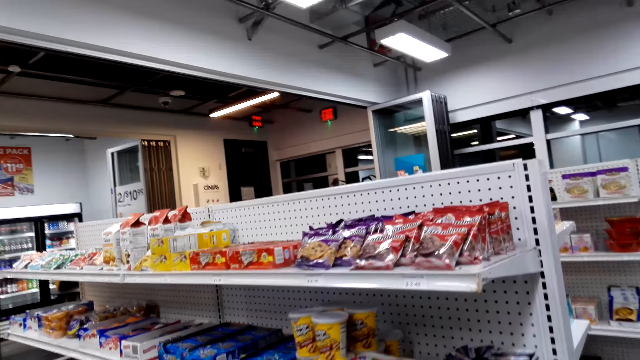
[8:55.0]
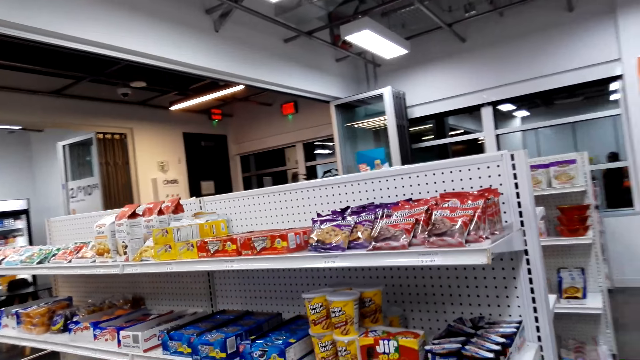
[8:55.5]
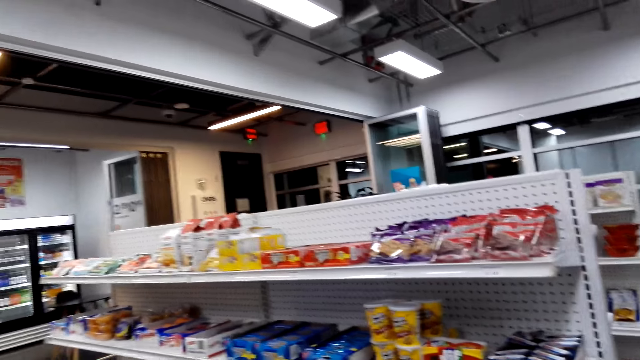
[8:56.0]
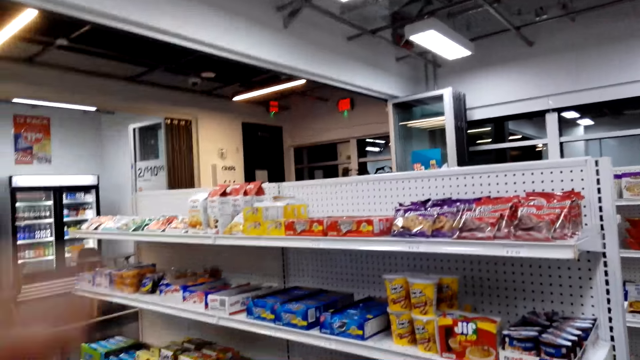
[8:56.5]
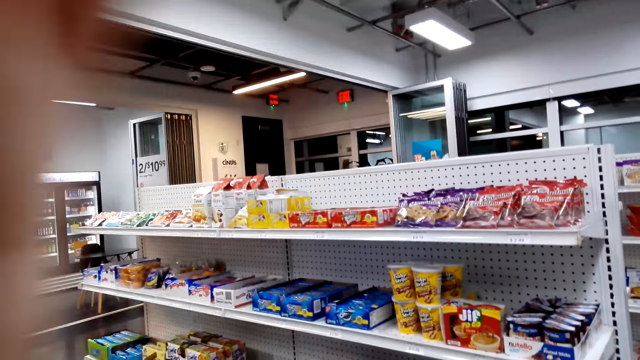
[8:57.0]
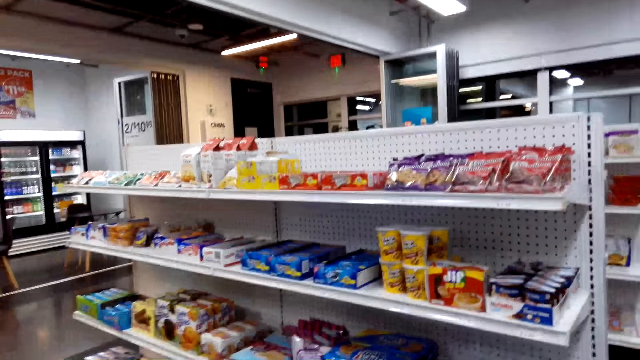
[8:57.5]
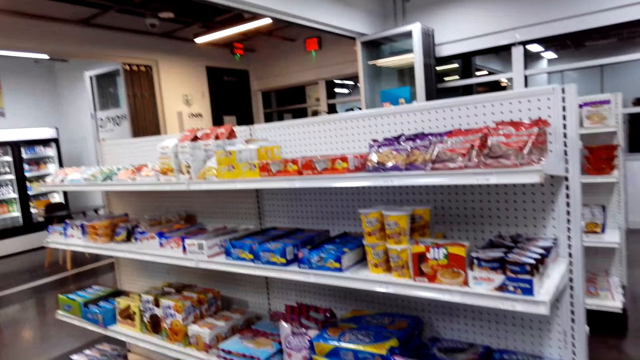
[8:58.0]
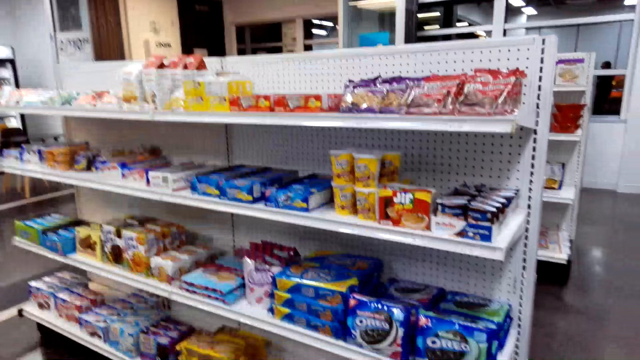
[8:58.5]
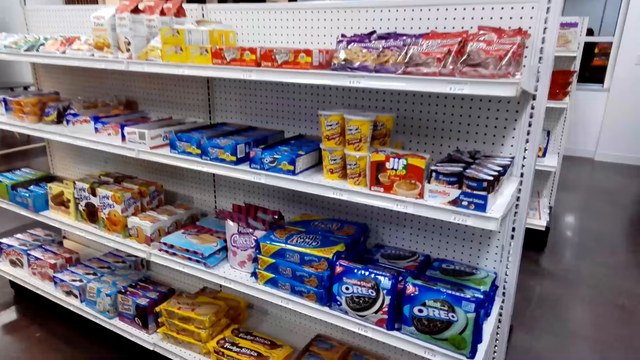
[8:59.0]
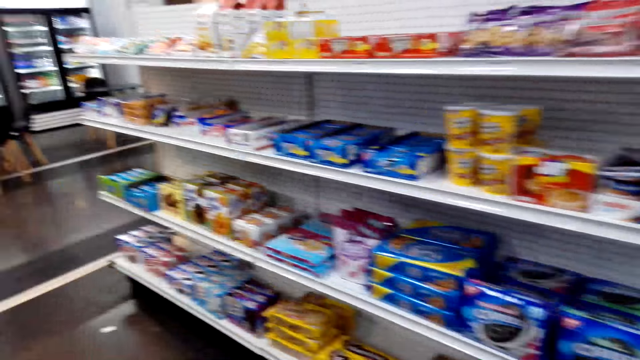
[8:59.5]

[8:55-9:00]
The camera wearer looks at the candies on the shelves. They lift up the left hand. They walk around the shop.

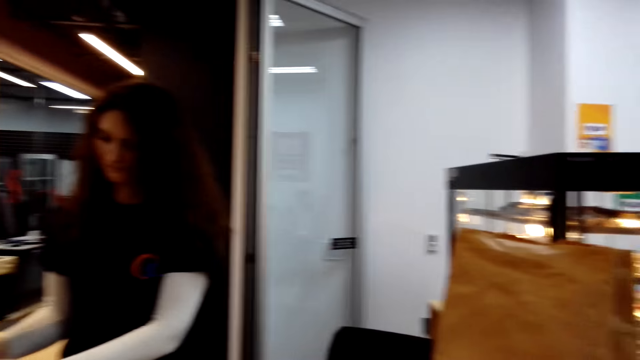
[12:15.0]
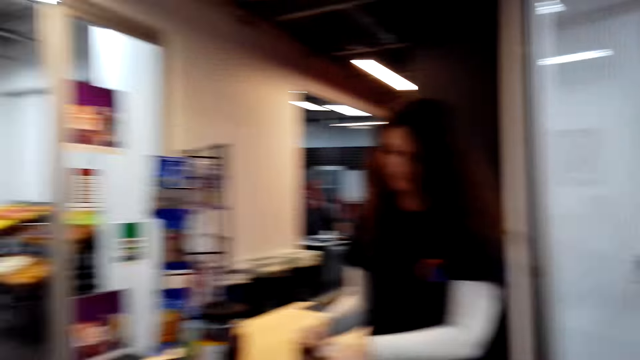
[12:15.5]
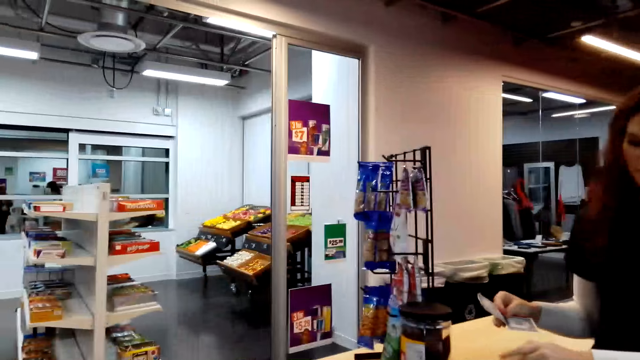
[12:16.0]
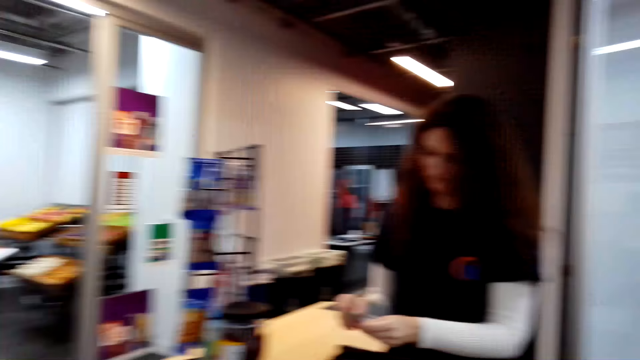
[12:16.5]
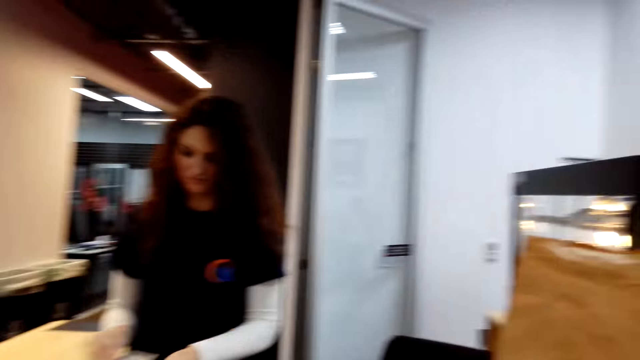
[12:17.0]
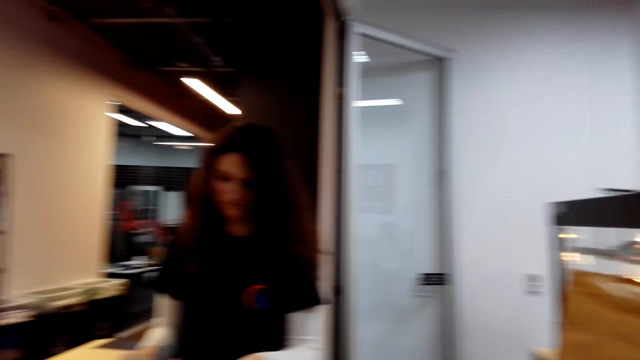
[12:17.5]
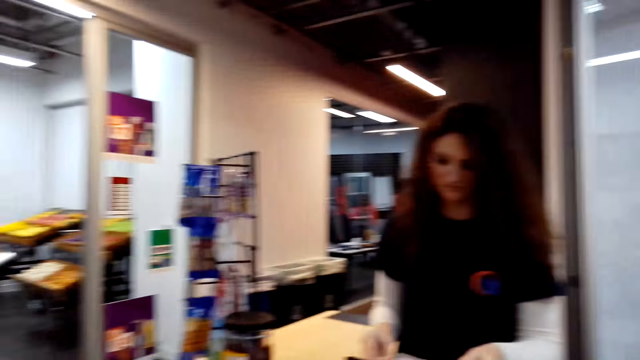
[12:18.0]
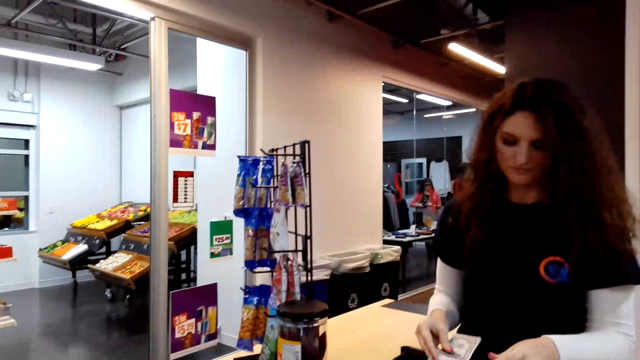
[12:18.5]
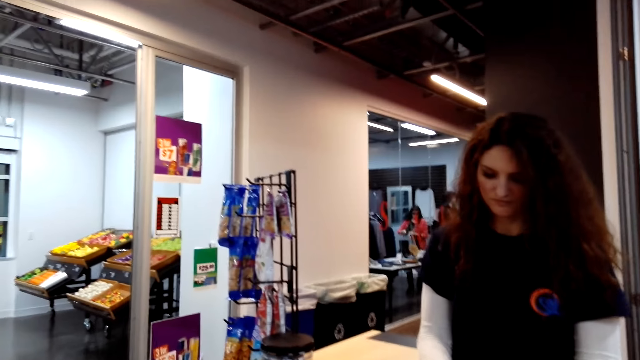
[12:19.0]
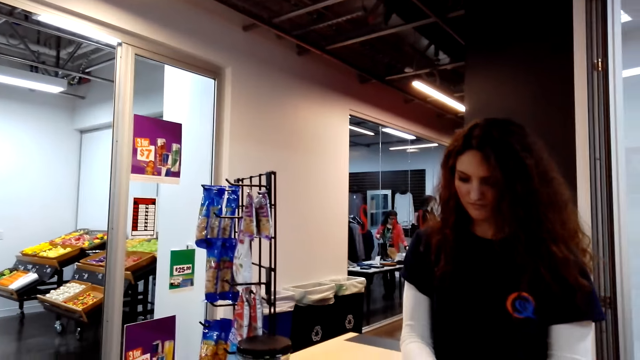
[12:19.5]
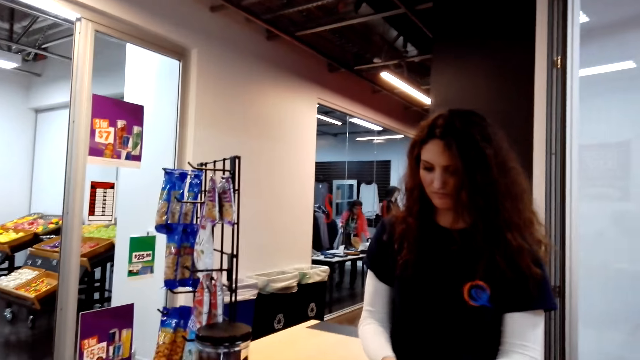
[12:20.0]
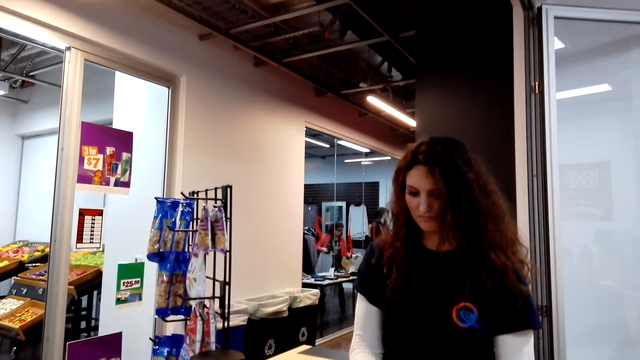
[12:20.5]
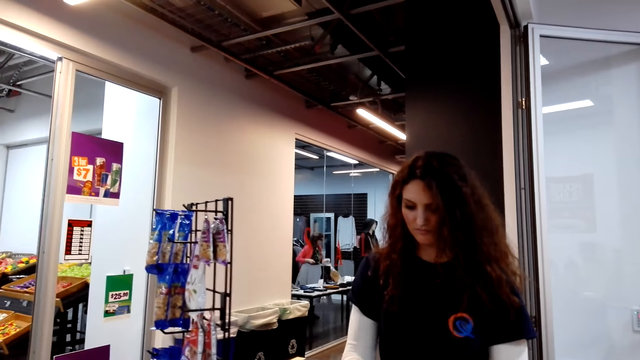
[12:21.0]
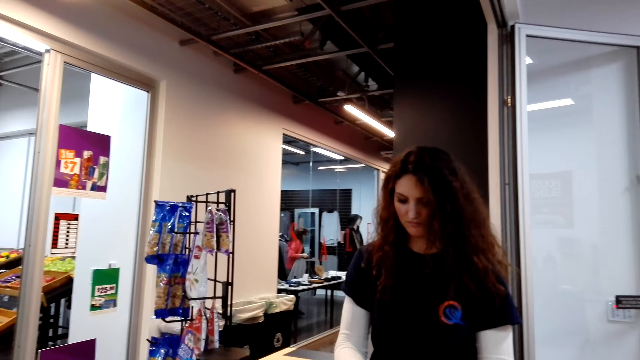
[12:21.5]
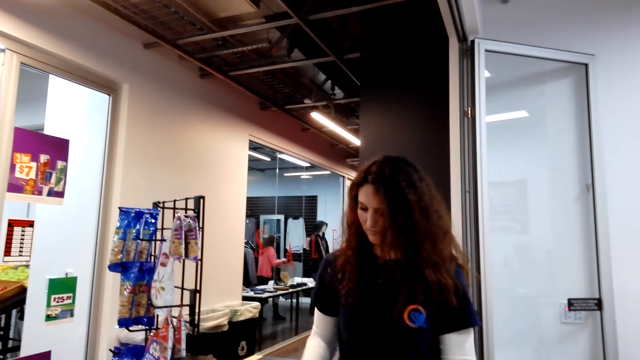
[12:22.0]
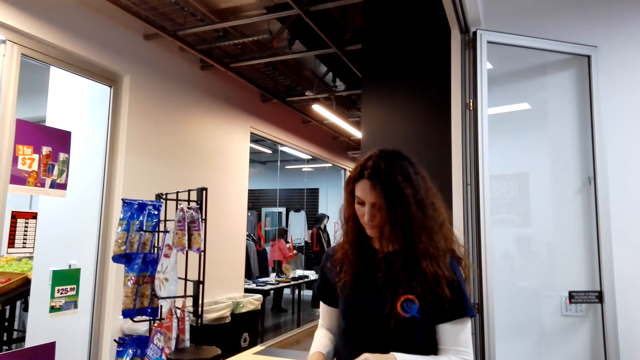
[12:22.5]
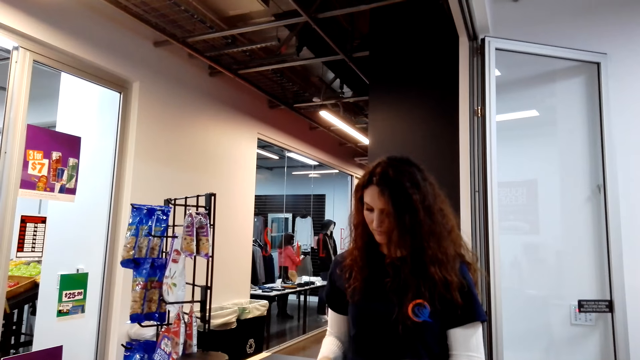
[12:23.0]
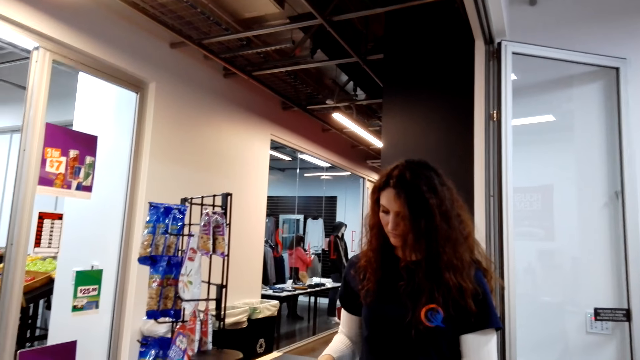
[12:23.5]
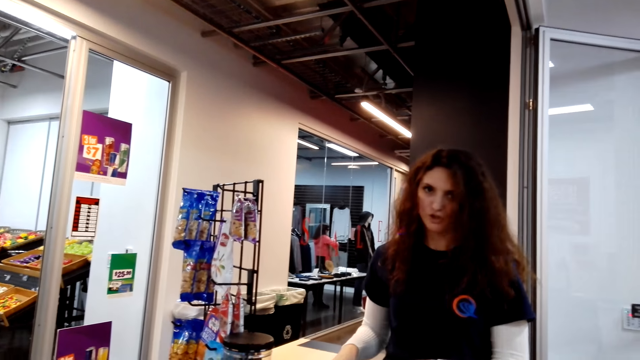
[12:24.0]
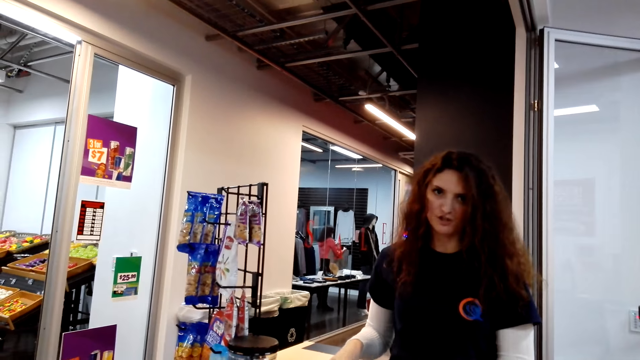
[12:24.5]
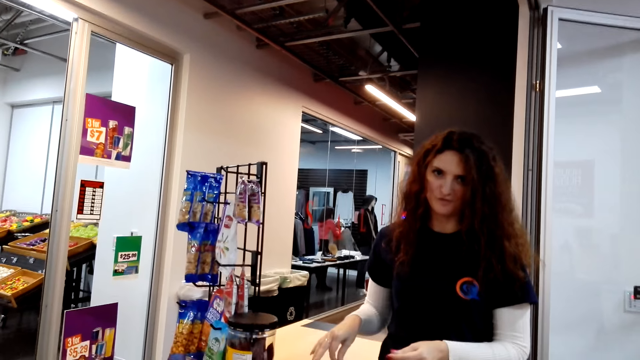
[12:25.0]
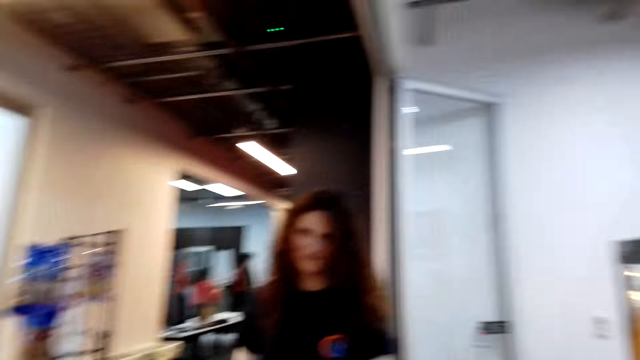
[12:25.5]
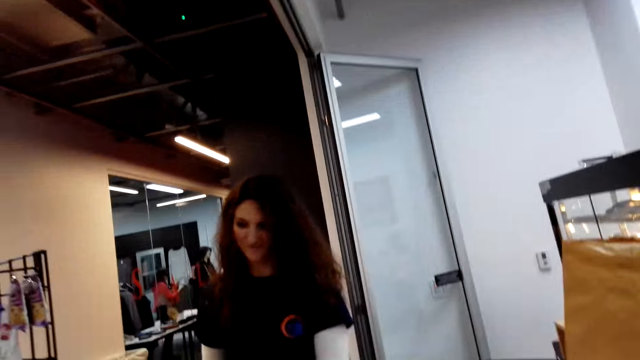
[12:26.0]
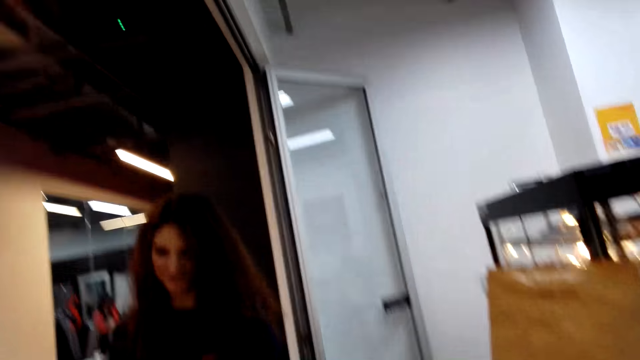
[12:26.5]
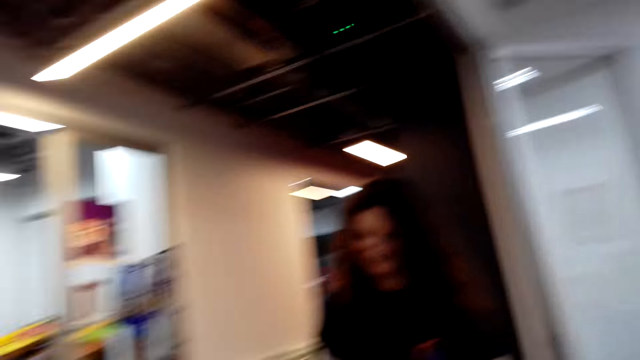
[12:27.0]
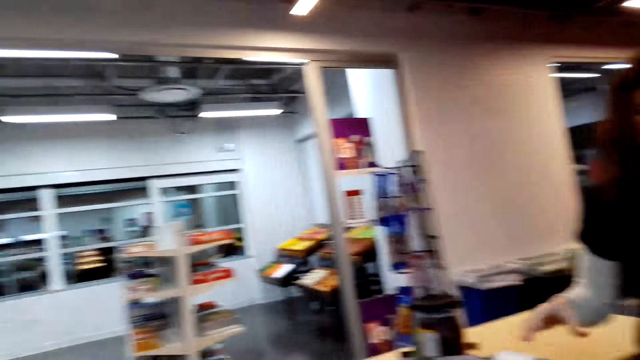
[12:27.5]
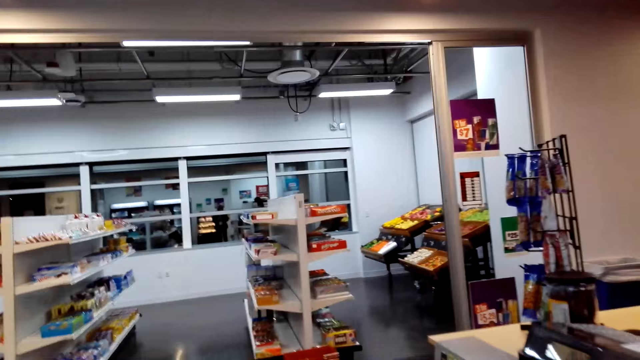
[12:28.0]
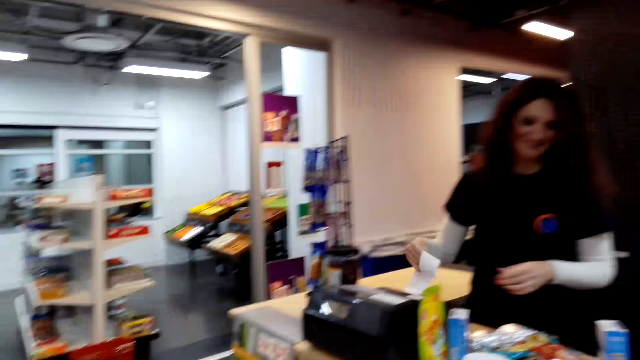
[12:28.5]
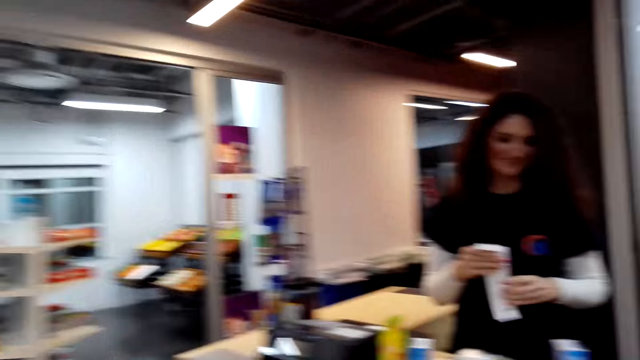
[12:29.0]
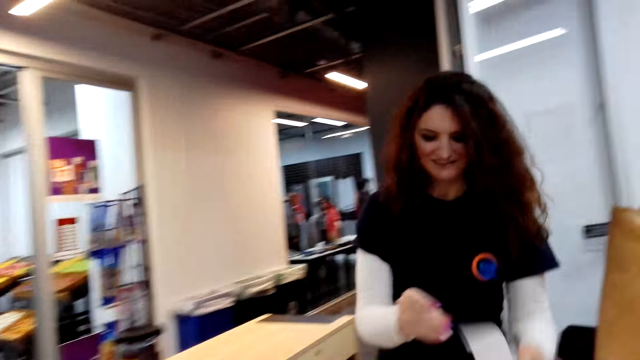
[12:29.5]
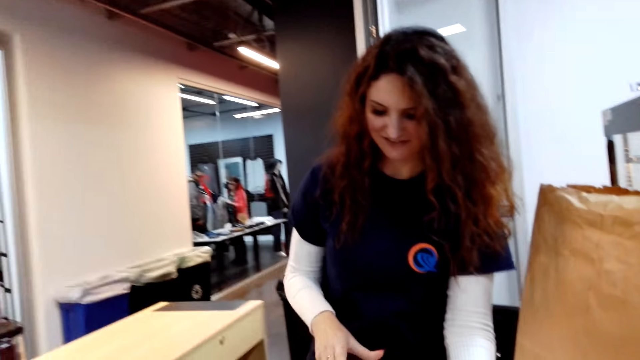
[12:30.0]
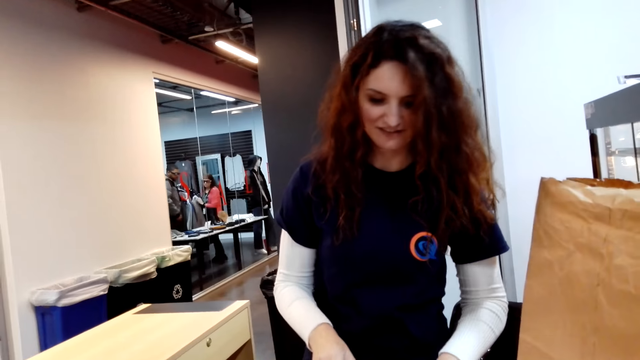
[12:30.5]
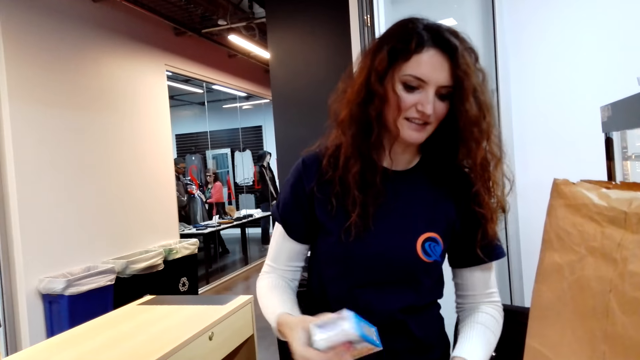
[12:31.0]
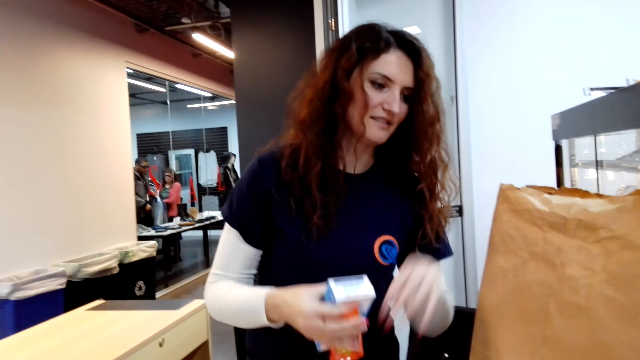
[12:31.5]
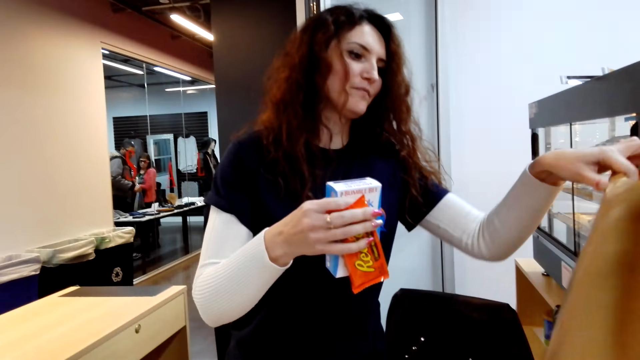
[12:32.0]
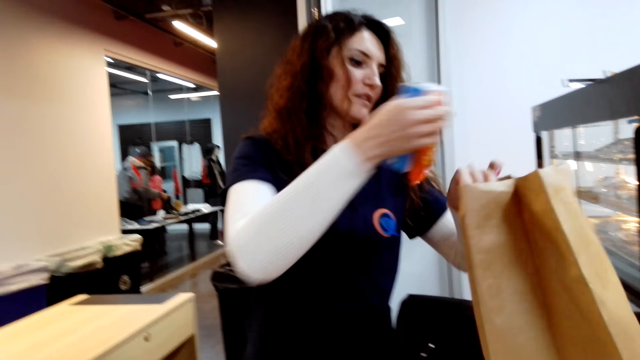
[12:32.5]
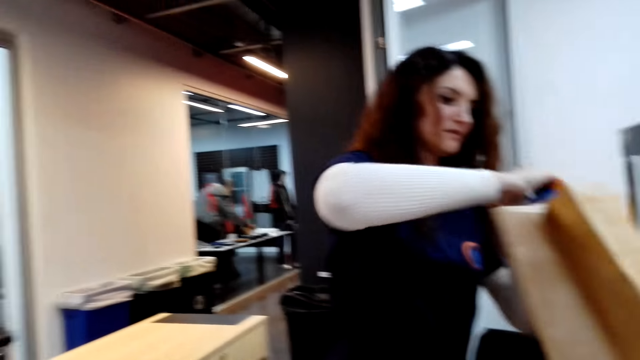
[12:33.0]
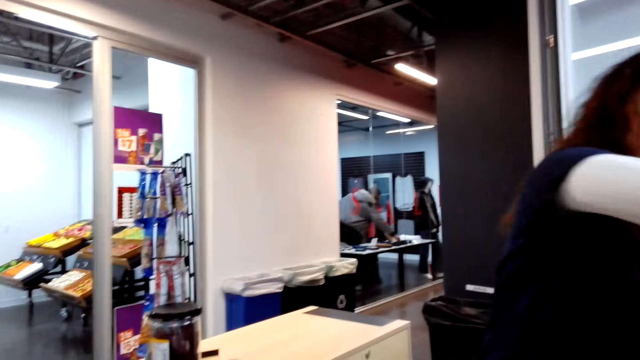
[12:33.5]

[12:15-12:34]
A cashier passes money to the left hand. The cashier talks to the camera wearer. The cashier tears the receipt and holds the receipt with the left hand. The cashier picks up a carton and packet of snacks, holds the paper bag and puts the carton and packet of snacks in the paper bag.
